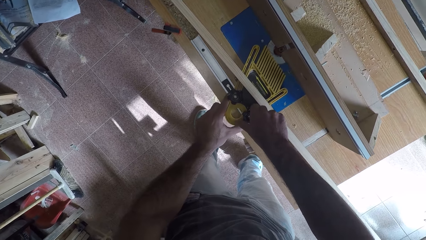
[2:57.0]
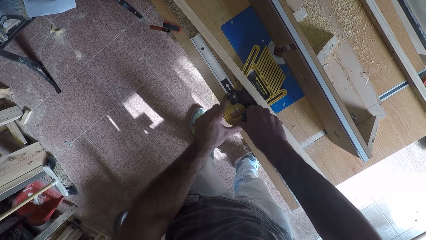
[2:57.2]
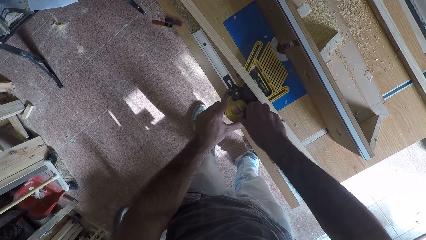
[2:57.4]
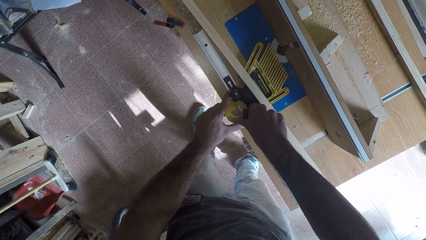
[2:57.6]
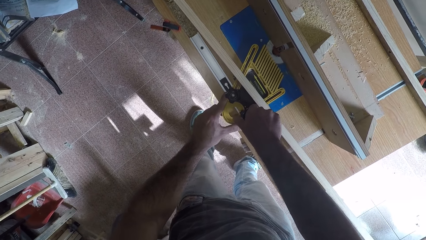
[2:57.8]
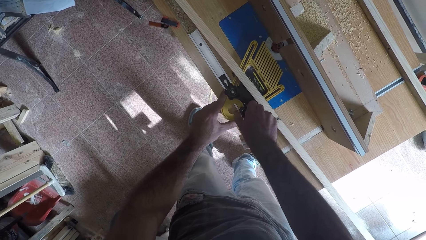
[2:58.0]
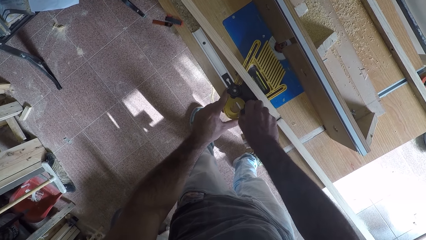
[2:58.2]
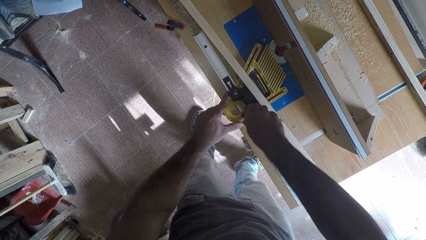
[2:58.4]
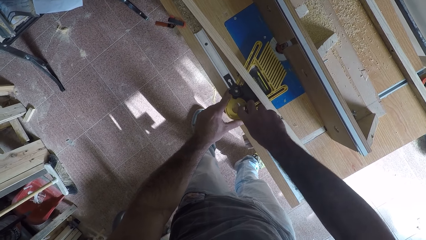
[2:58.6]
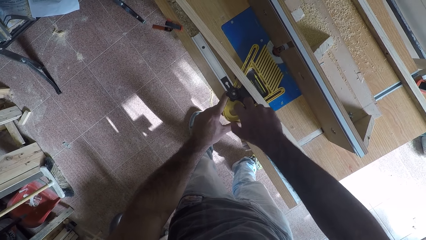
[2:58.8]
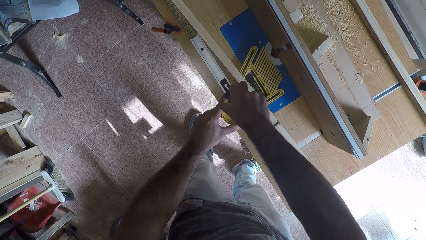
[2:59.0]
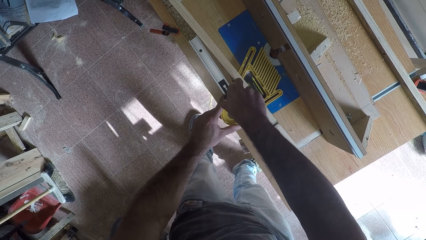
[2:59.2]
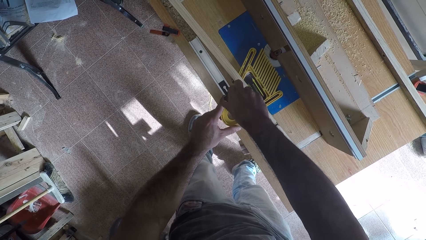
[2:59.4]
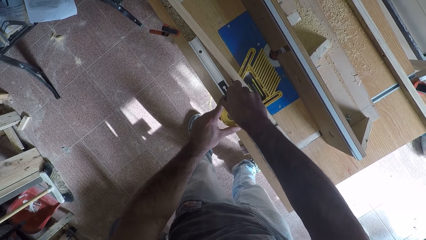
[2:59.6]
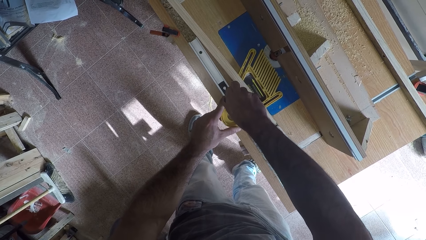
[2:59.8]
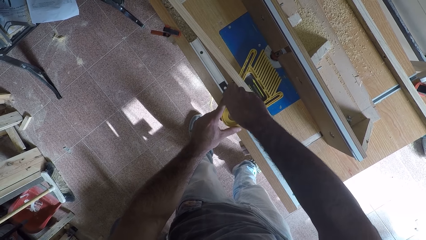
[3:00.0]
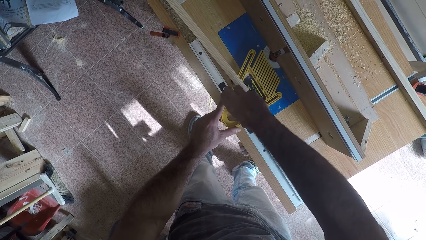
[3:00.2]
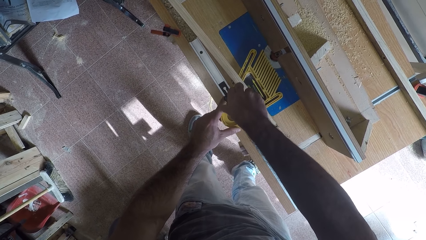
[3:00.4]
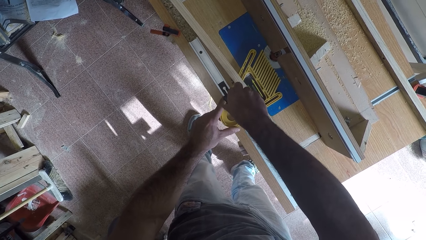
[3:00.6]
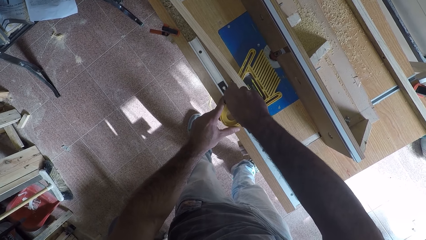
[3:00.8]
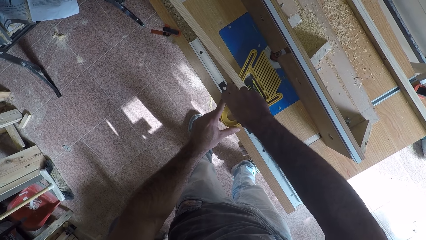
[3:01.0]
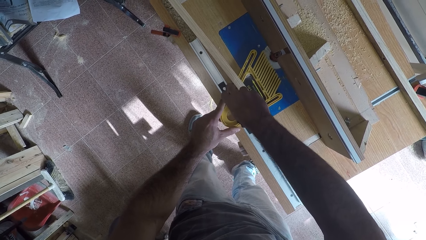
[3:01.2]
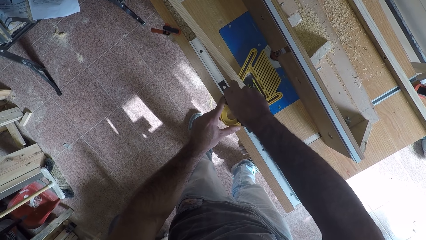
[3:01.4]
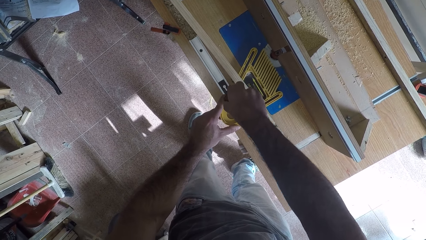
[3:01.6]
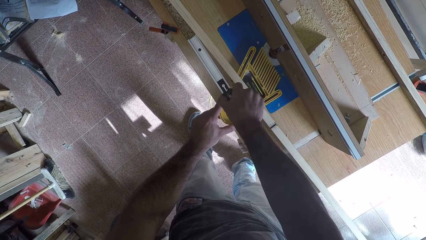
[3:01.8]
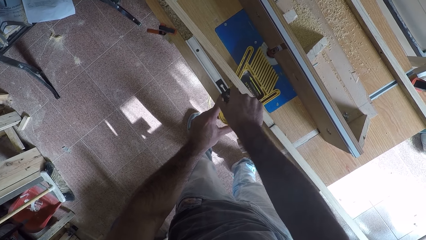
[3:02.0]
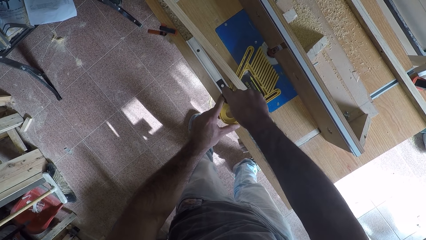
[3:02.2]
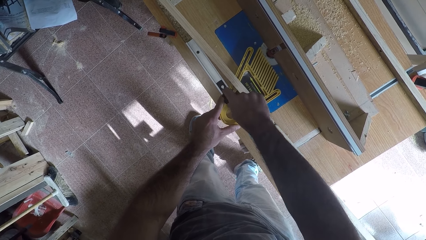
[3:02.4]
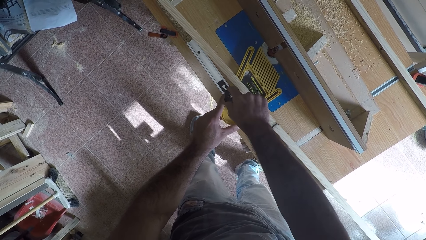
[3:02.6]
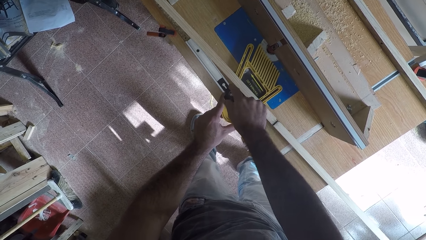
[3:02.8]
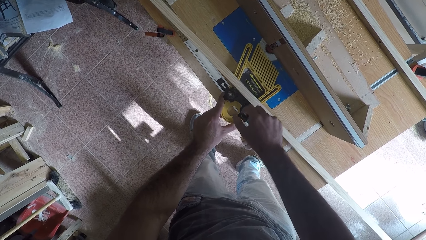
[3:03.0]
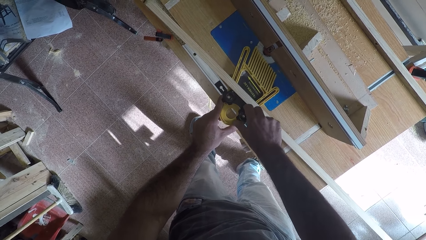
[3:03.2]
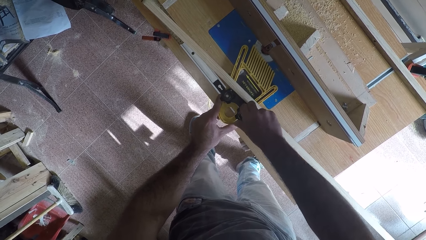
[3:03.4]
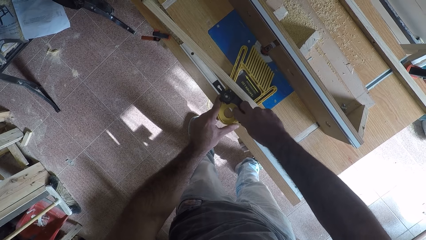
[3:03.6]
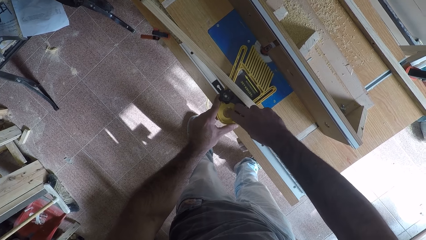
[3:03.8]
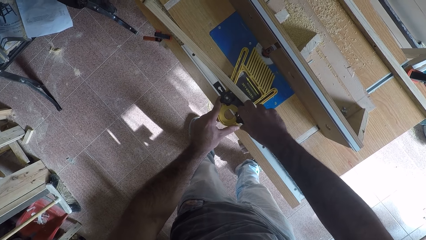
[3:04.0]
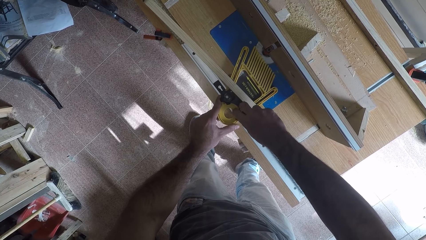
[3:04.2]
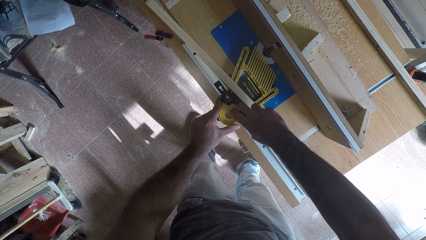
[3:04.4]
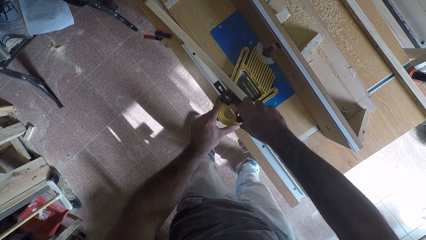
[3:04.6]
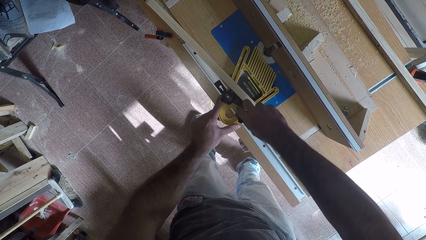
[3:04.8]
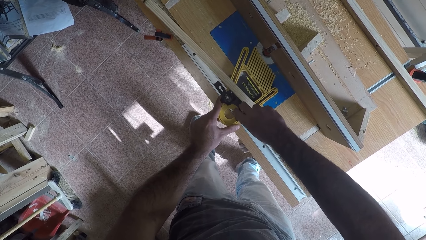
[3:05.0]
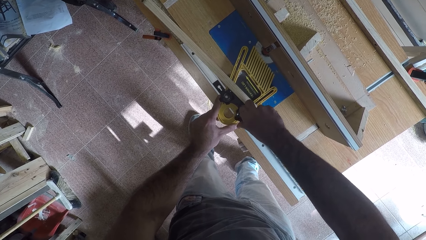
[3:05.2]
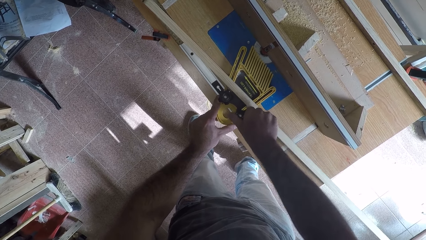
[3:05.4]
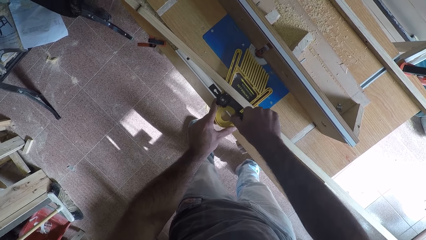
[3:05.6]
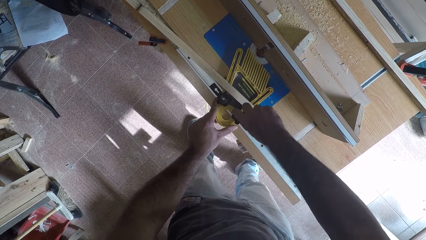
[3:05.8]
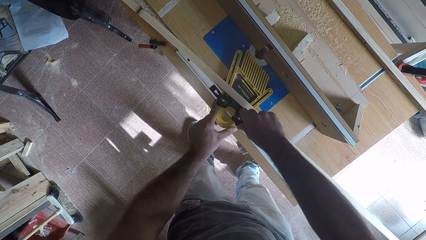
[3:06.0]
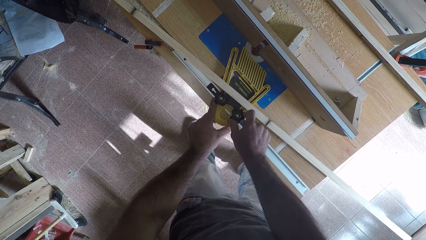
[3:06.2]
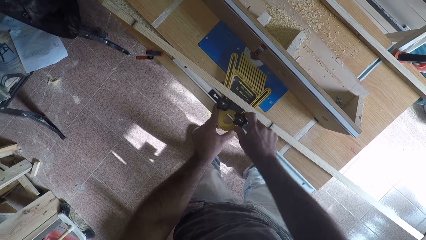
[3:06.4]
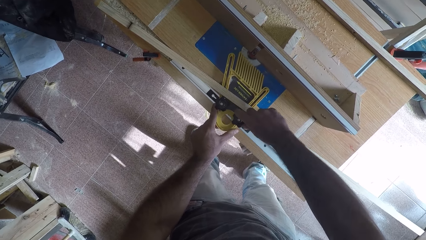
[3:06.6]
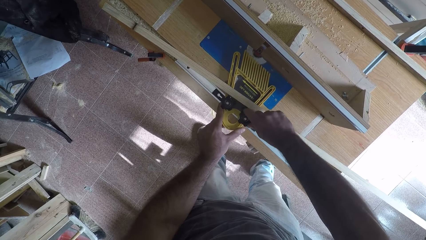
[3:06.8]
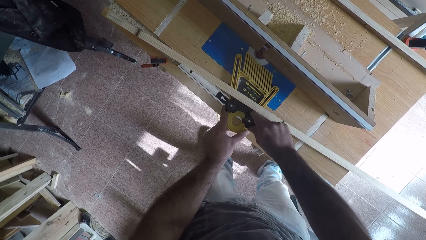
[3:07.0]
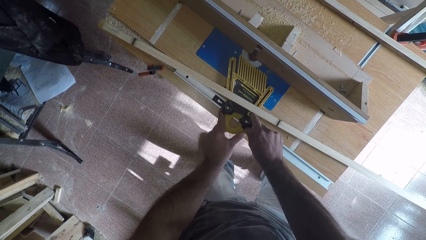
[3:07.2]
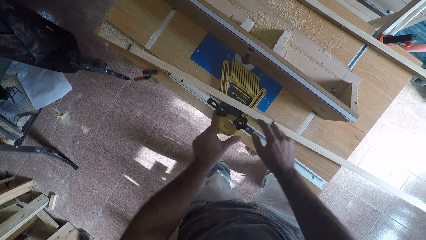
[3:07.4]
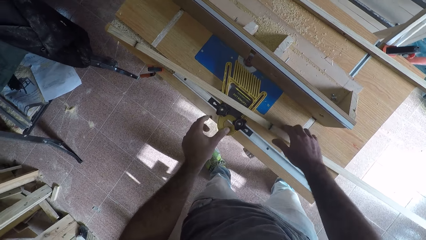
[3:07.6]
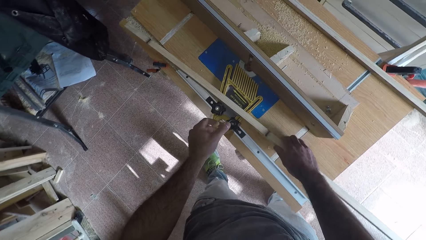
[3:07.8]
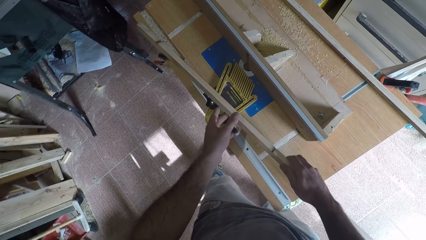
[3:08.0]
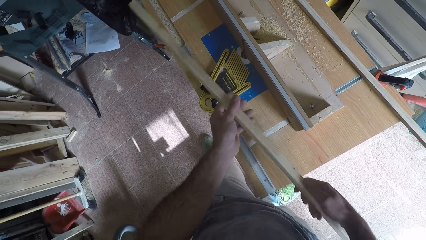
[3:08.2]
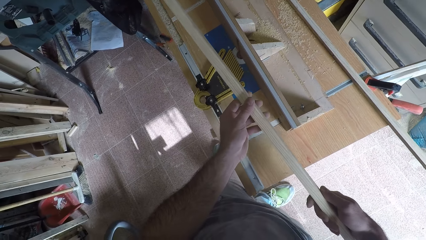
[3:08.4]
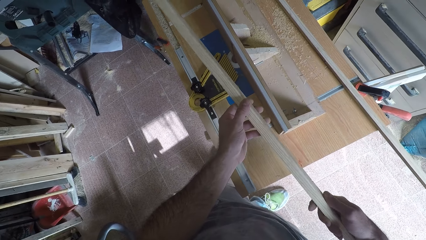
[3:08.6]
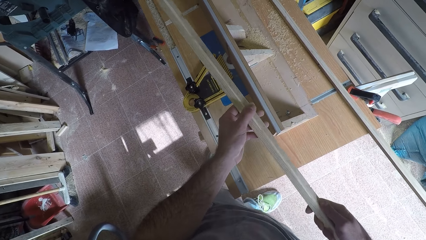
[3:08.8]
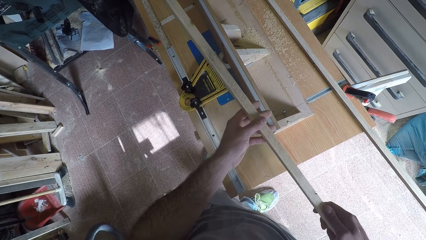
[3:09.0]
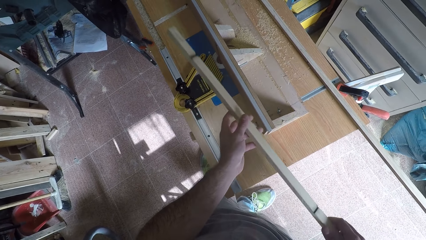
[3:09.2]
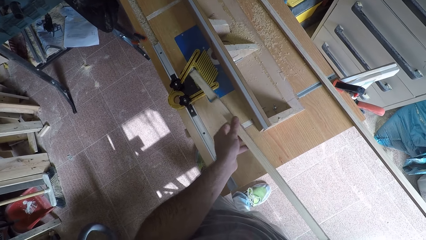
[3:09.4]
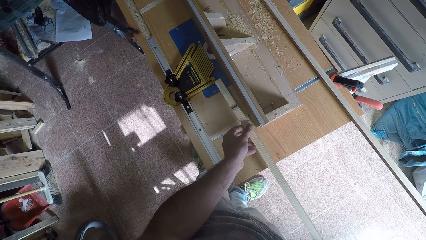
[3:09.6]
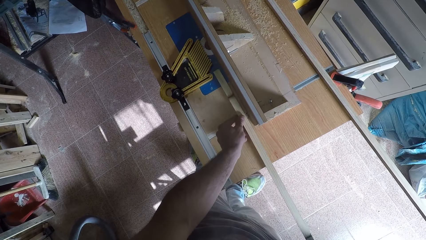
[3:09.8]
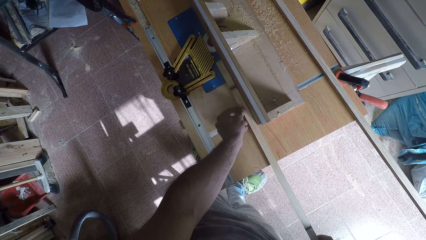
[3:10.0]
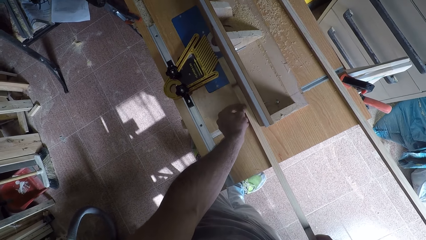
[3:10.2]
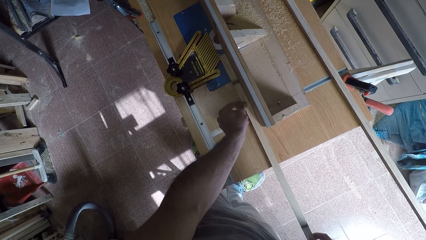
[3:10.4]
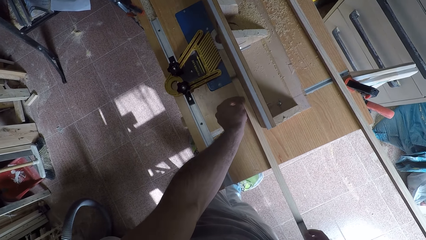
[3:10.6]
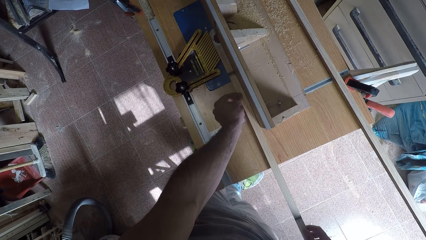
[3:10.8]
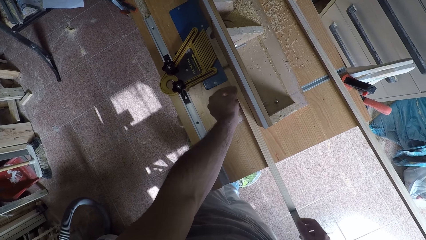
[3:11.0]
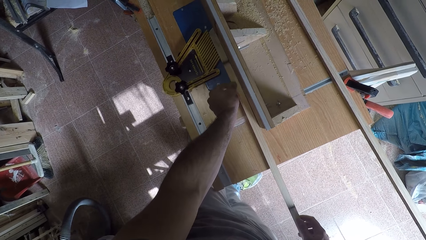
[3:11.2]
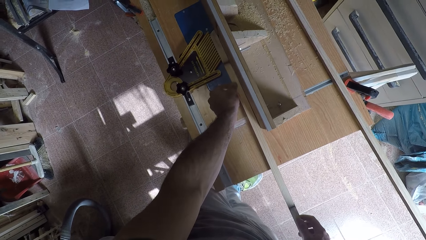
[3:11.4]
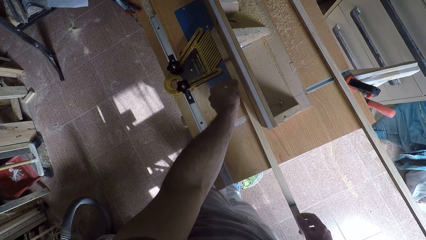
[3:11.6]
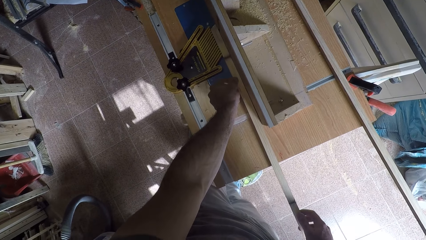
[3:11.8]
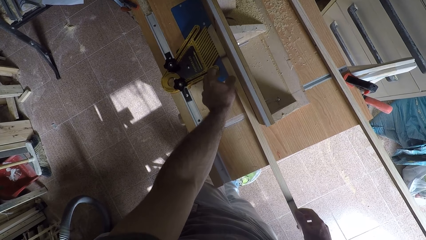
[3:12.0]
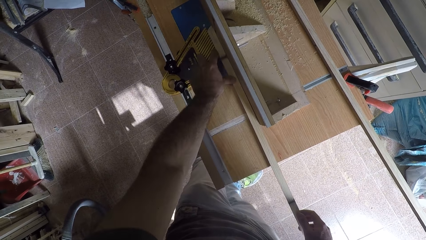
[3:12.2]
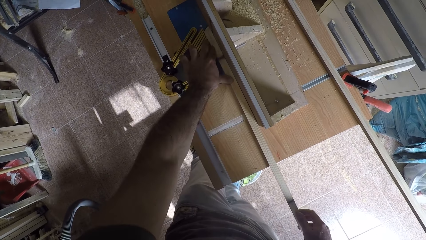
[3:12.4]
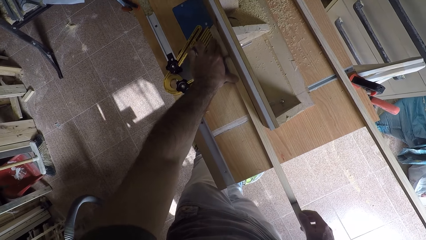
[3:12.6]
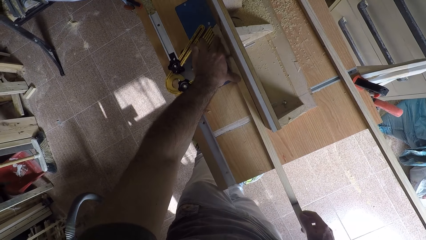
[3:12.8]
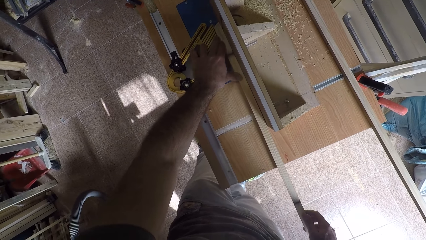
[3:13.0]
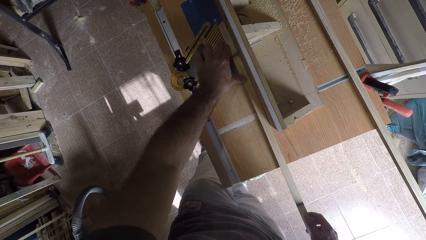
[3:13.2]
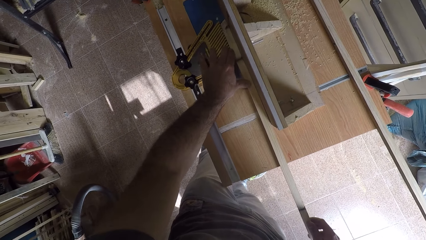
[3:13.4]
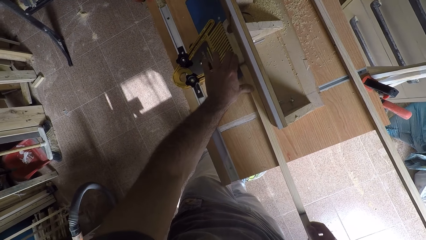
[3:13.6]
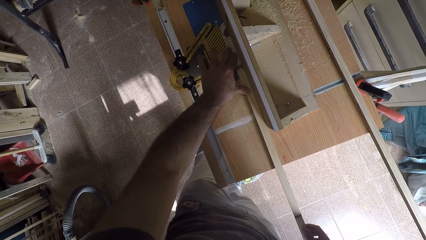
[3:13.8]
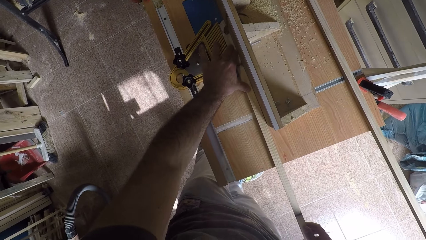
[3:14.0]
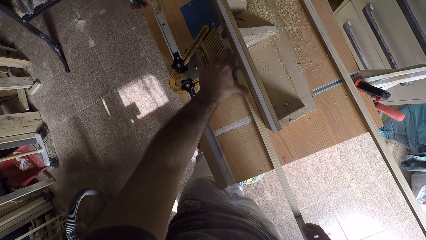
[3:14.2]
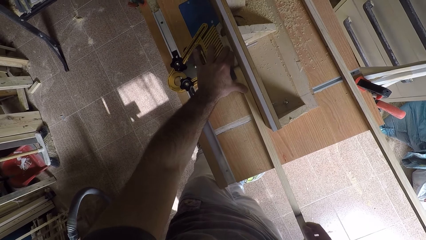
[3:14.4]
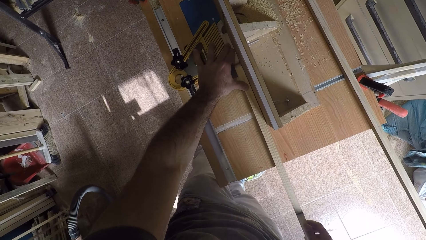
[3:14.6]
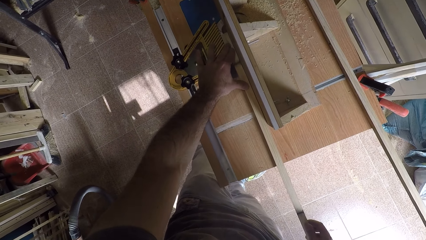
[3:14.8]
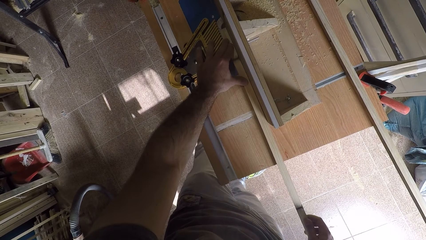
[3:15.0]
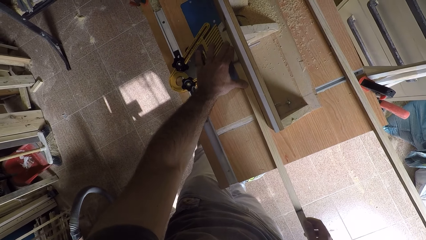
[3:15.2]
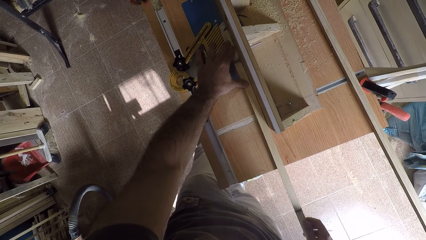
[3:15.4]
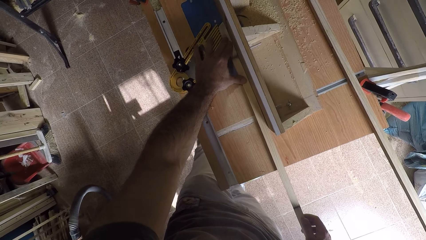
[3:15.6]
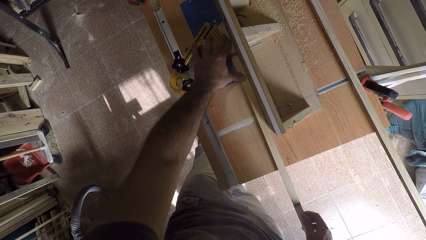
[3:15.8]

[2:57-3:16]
The camera wearer unfastens the feather board. They adjust the grip of the wood planer. They secure the feather board. They pick up the wood from the grip of the wood planer. They shave off the excess part of the wood with the wood planer.
